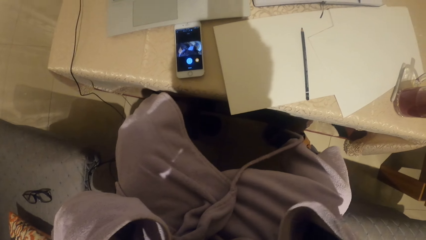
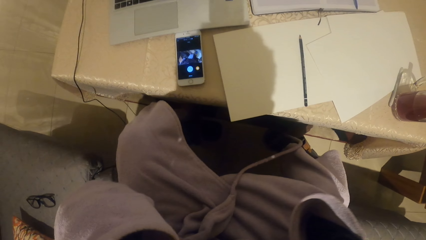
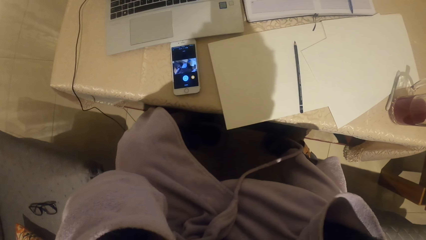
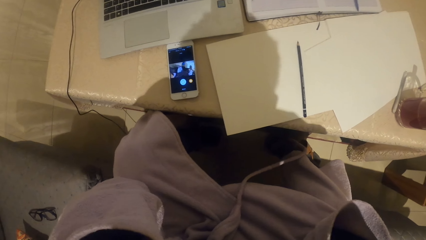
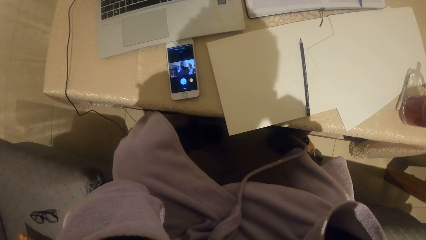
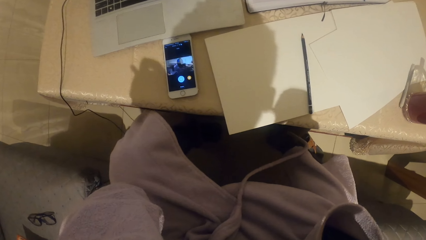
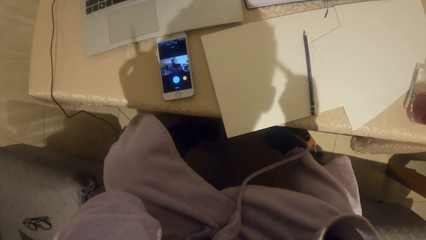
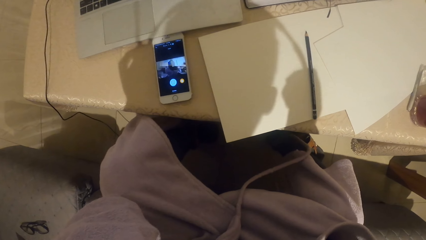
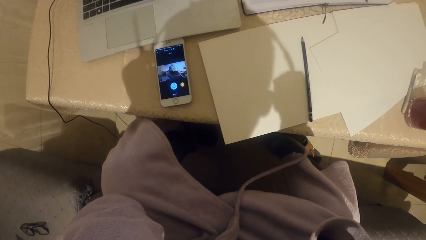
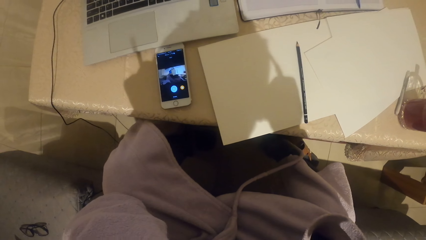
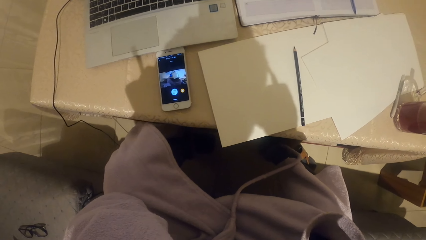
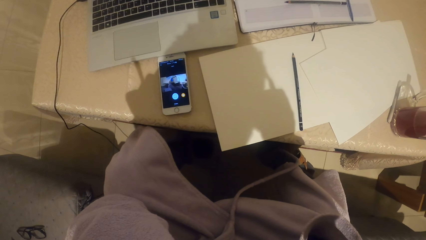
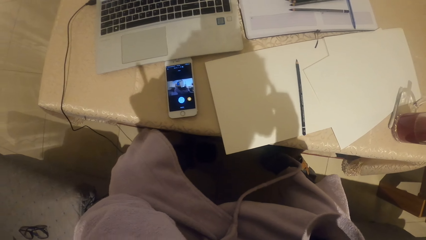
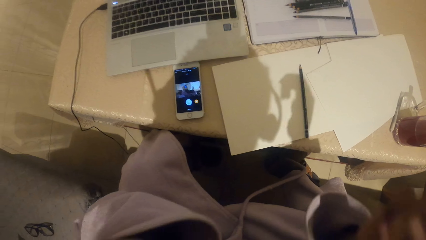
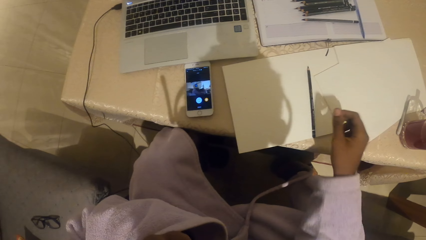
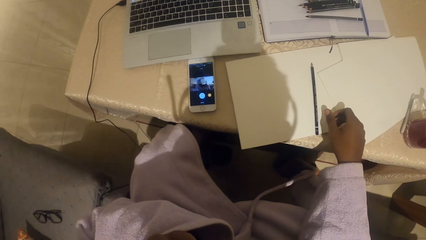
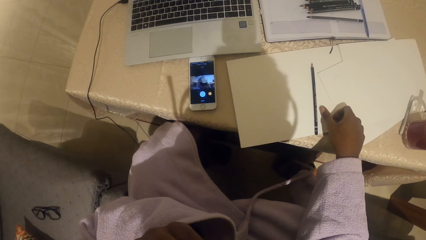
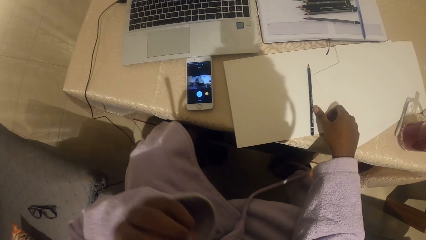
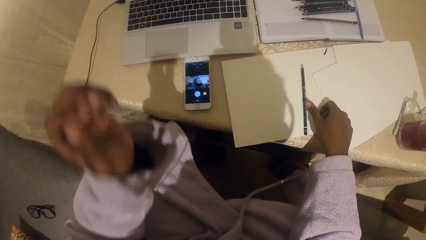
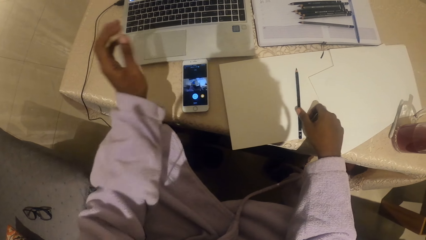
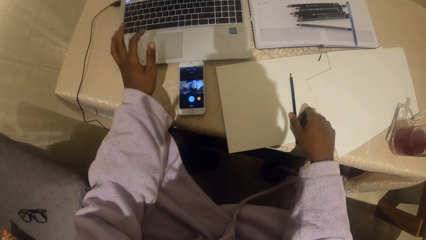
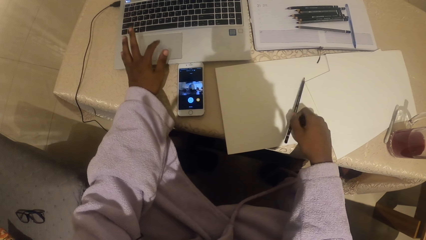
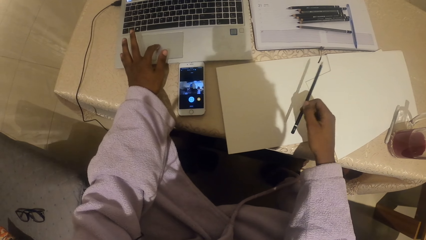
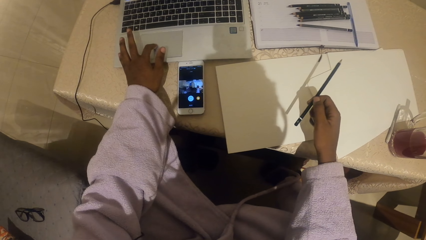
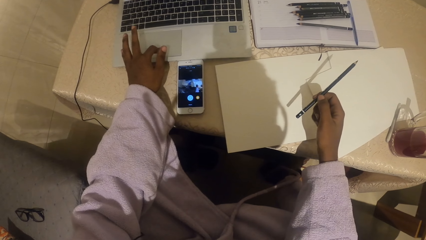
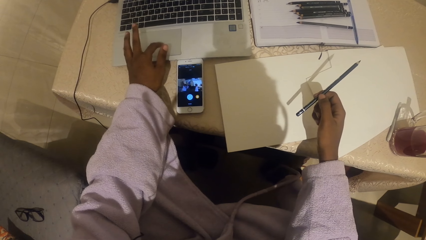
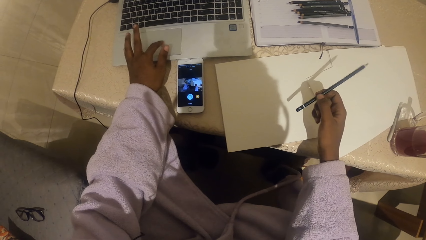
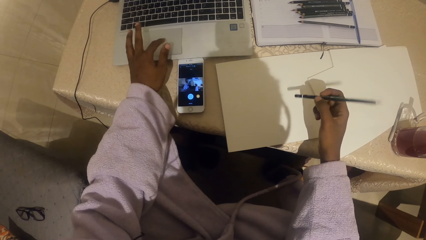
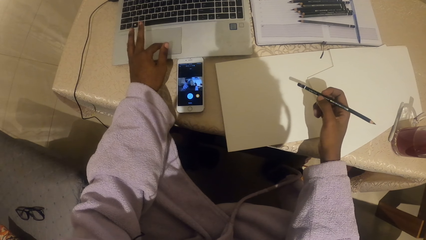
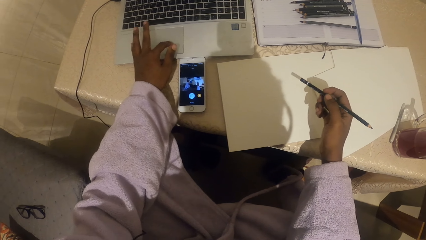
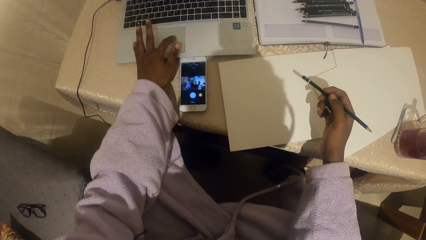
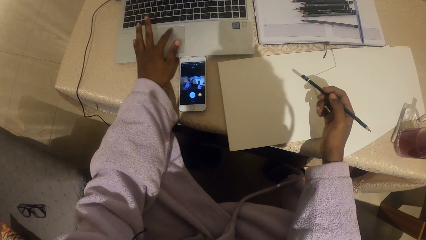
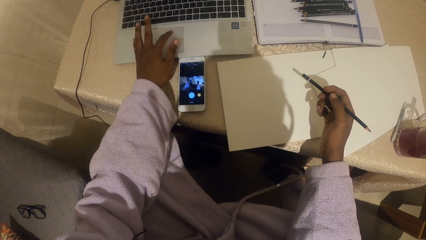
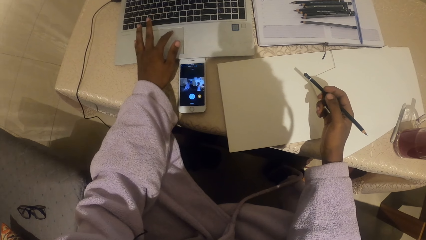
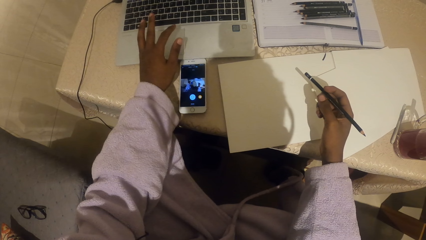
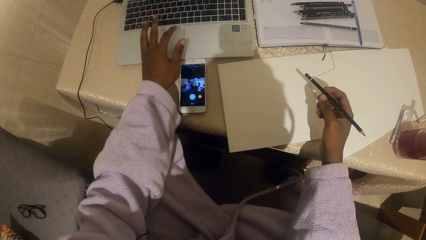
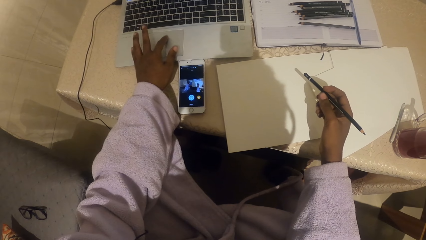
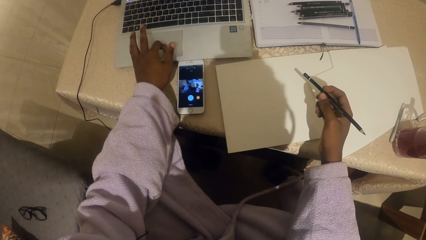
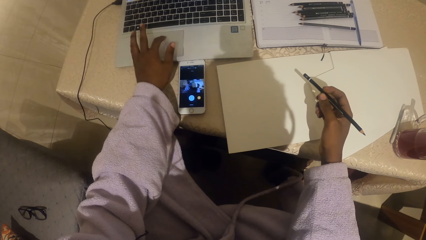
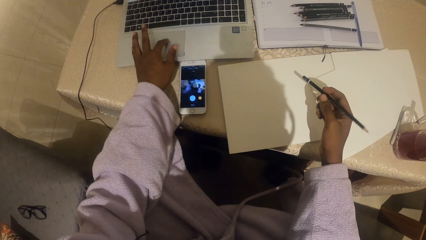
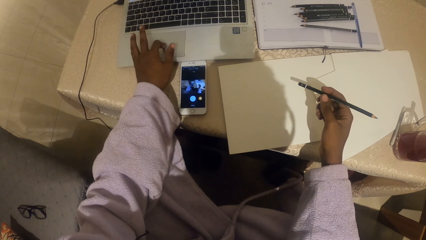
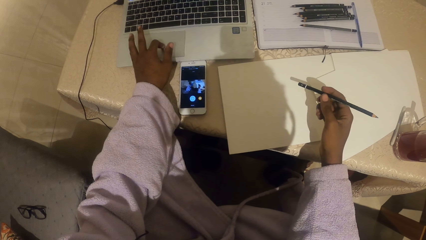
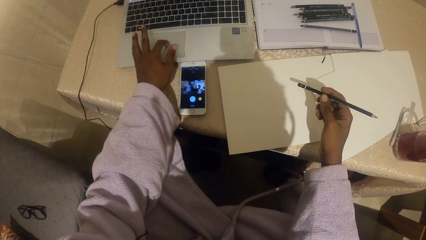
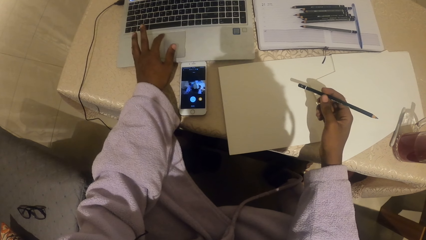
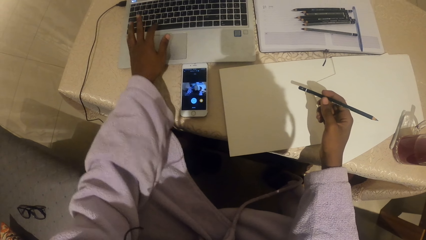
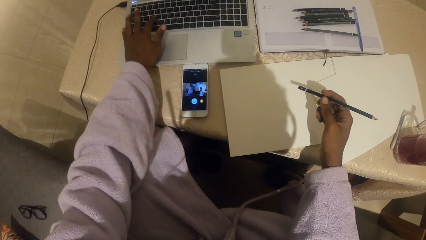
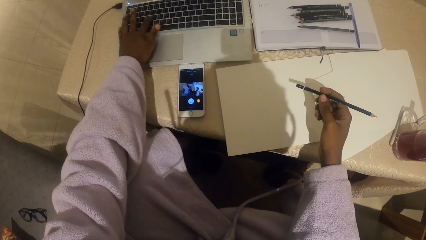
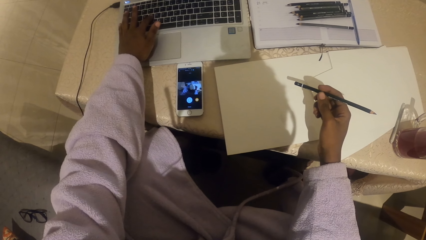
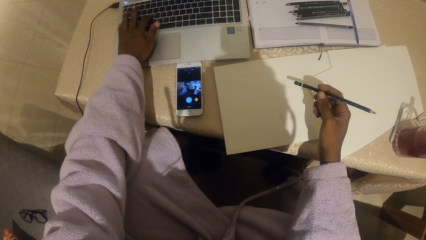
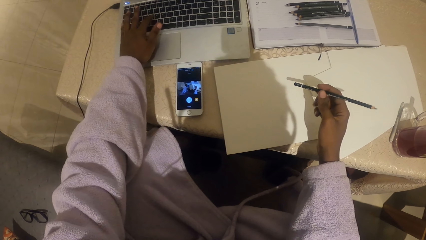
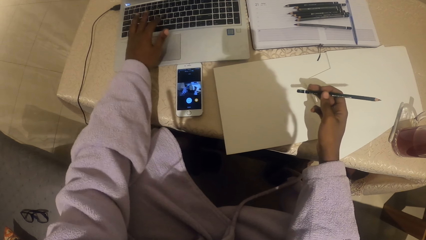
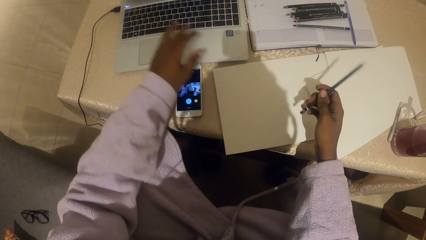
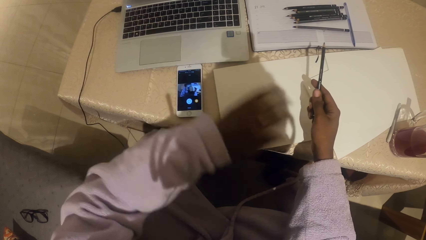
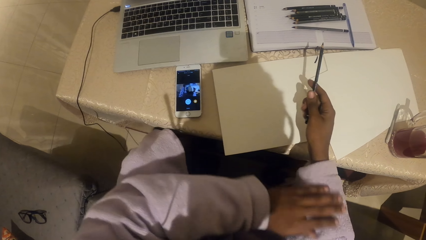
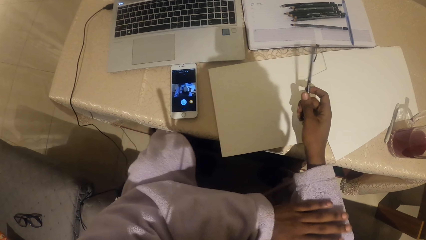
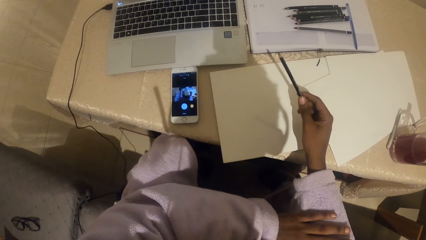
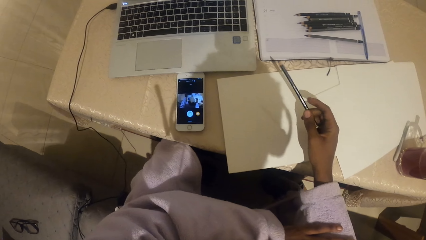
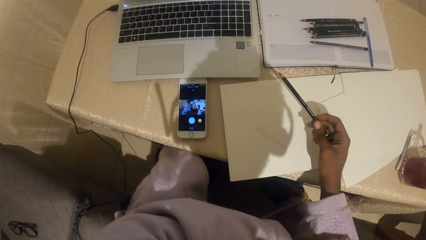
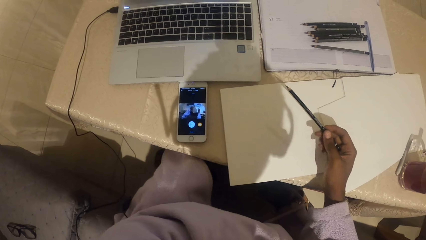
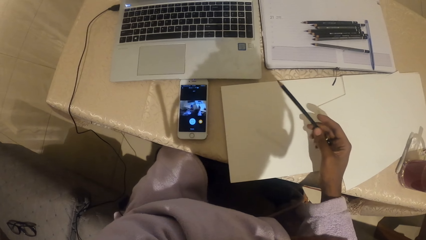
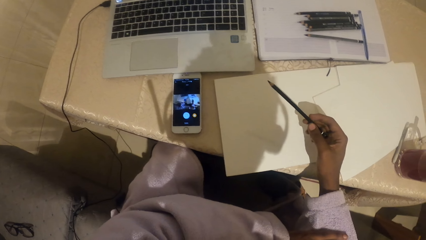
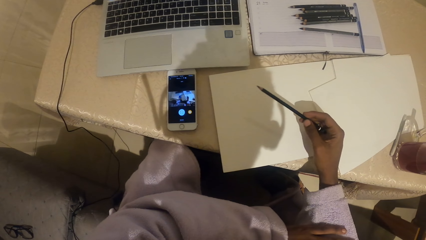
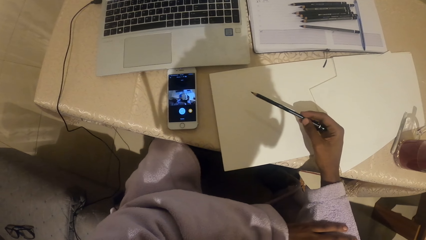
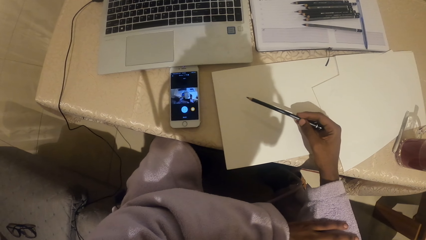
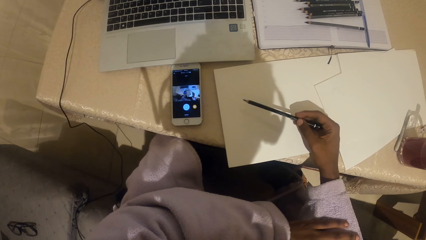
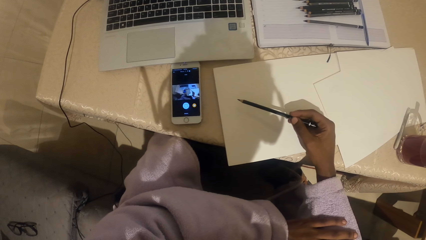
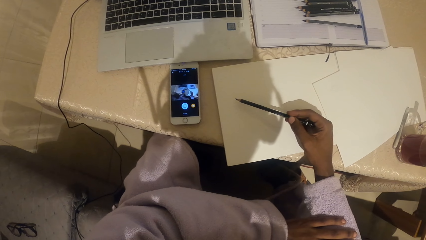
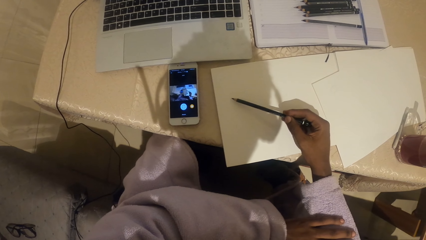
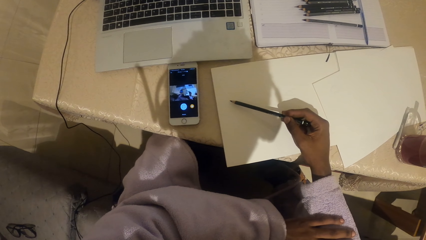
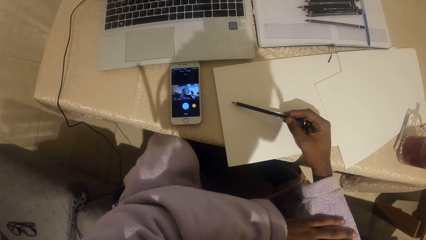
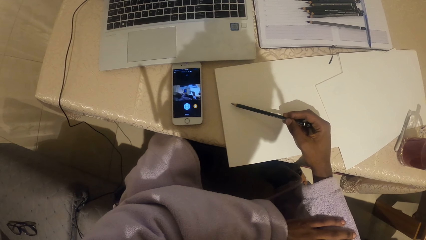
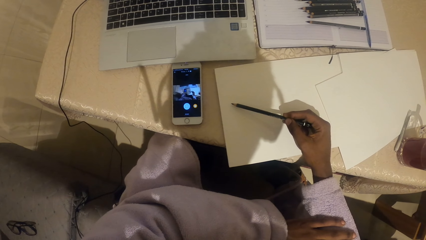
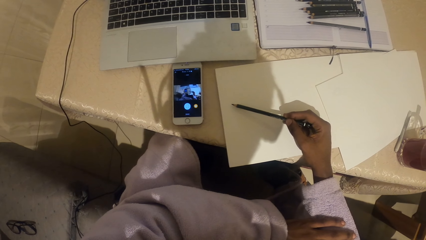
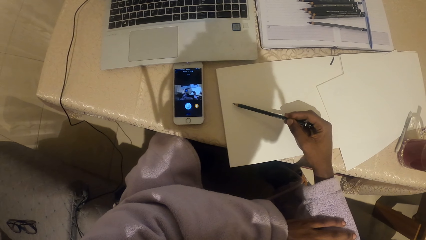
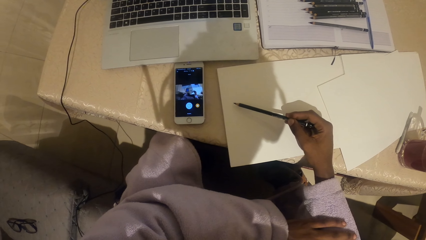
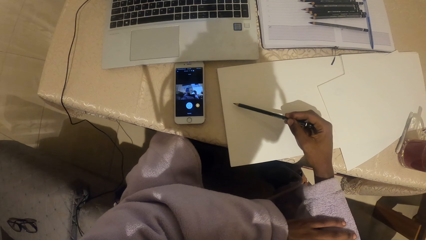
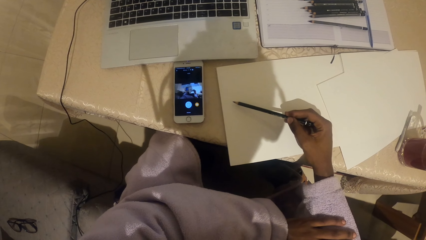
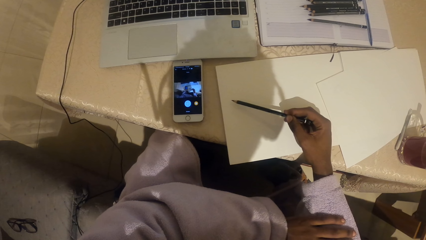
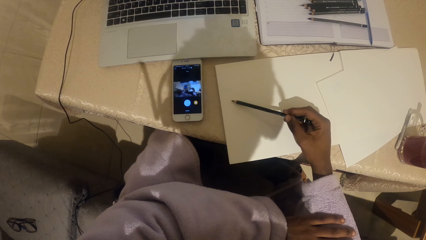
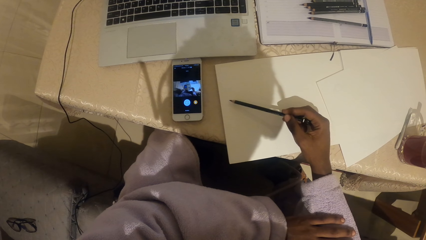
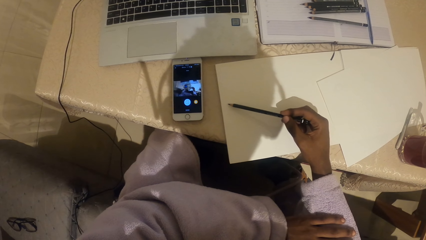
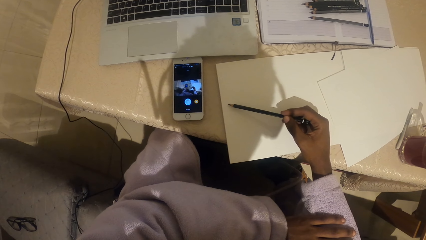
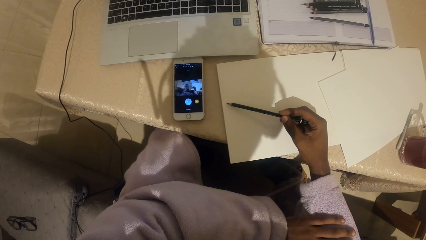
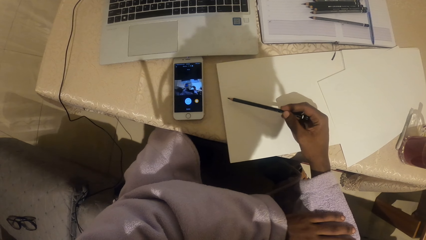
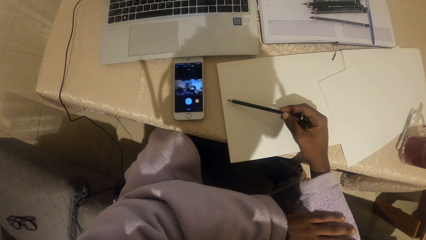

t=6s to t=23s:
The camera wearer adjusts the headphones. They pick up a pencil from the piece of paper while scrolling on the laptop. They put the hand on the other hand. They draw on the piece of paper with the pencil.
